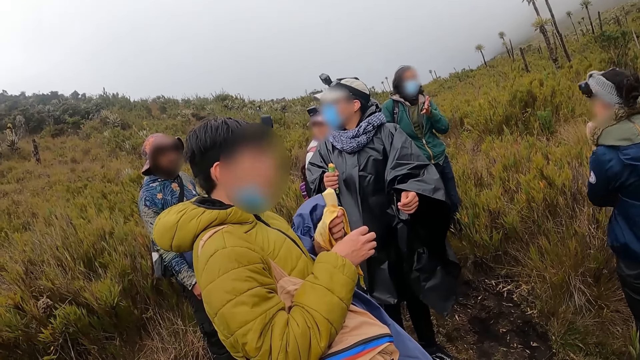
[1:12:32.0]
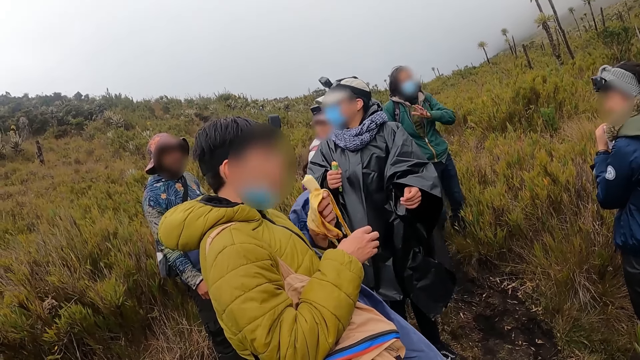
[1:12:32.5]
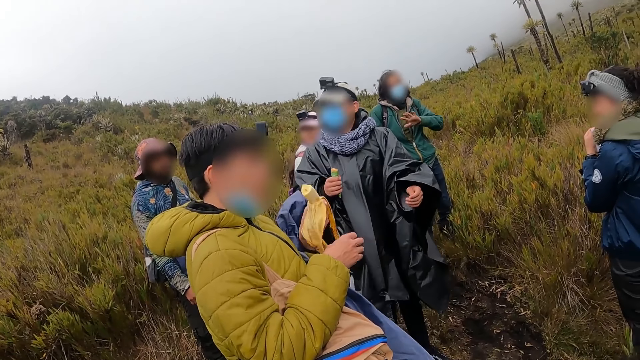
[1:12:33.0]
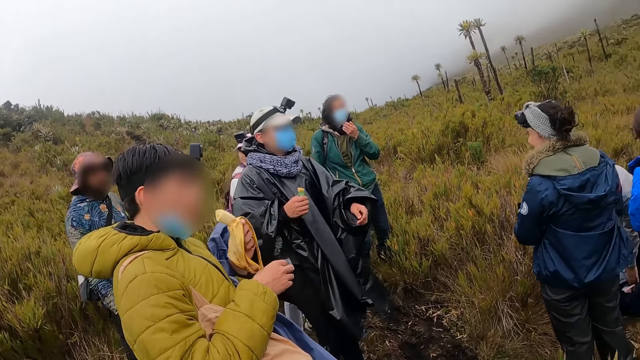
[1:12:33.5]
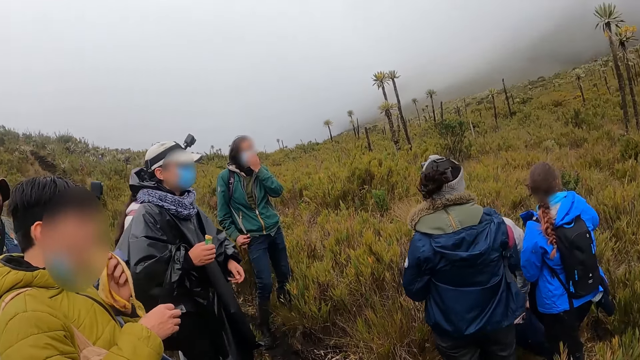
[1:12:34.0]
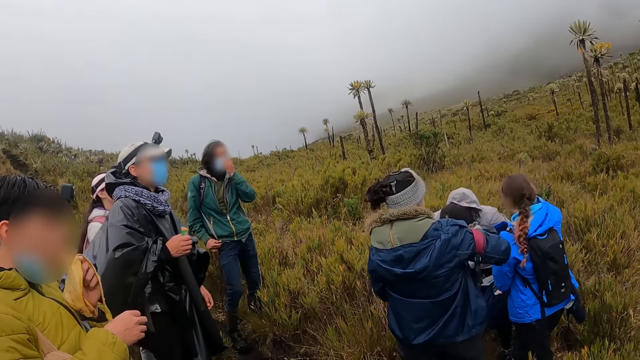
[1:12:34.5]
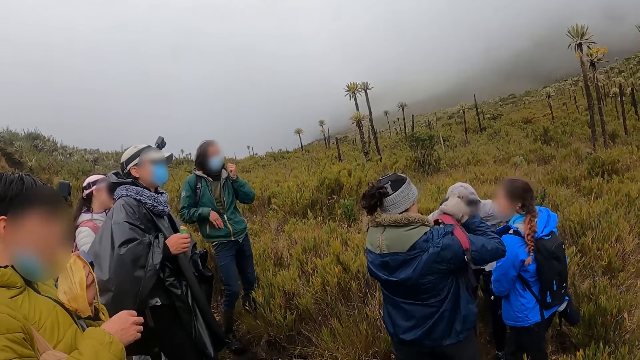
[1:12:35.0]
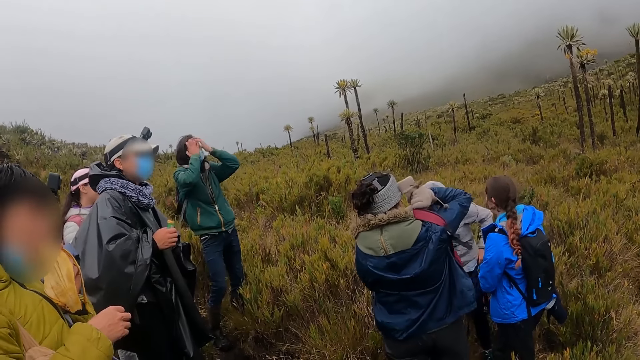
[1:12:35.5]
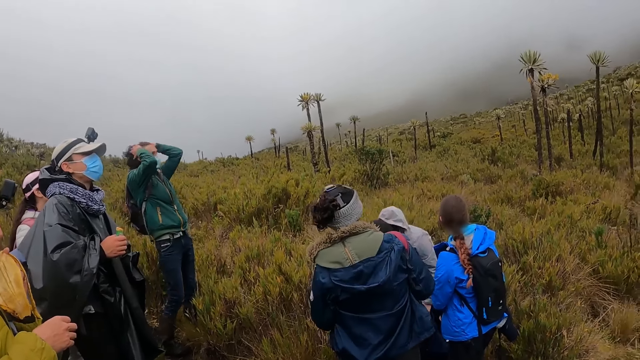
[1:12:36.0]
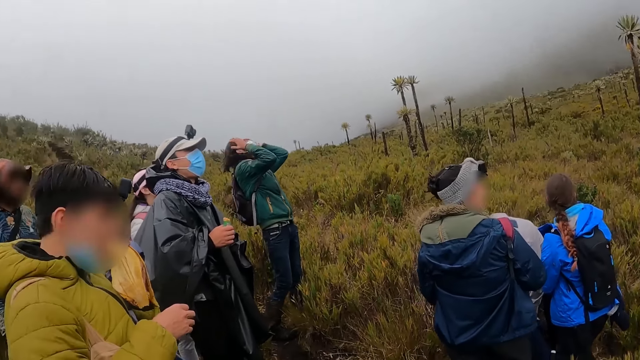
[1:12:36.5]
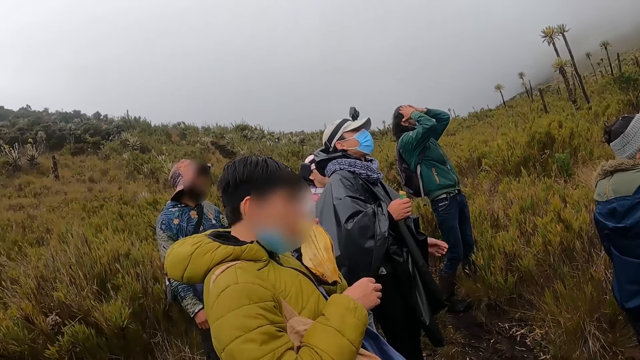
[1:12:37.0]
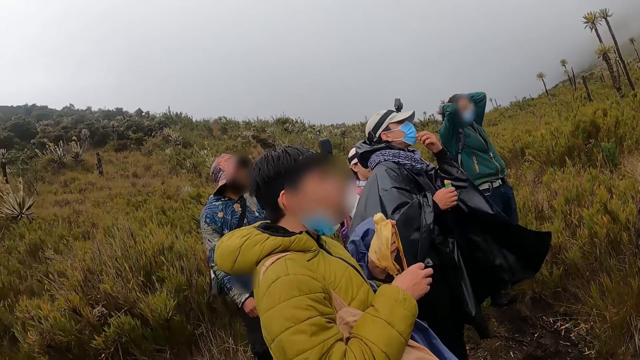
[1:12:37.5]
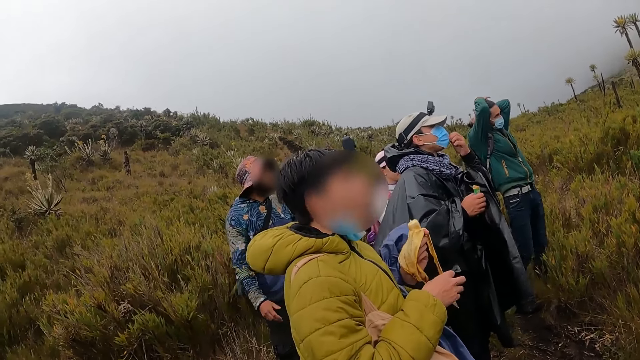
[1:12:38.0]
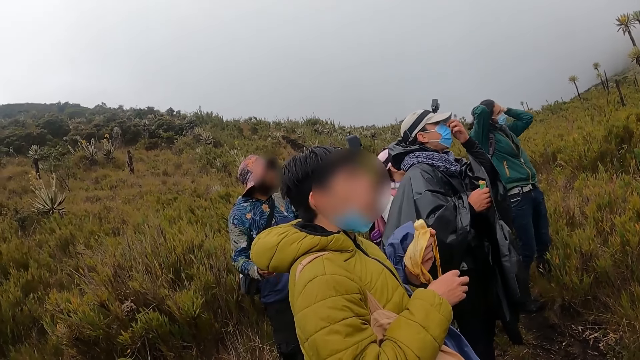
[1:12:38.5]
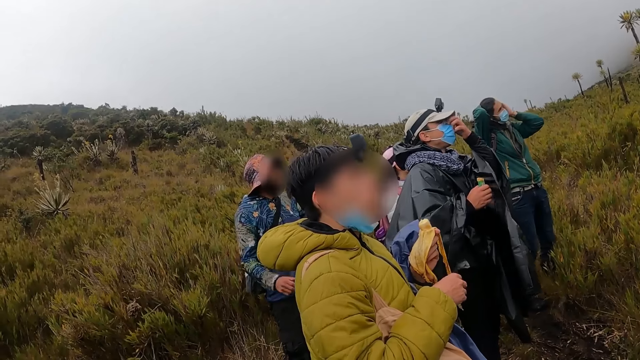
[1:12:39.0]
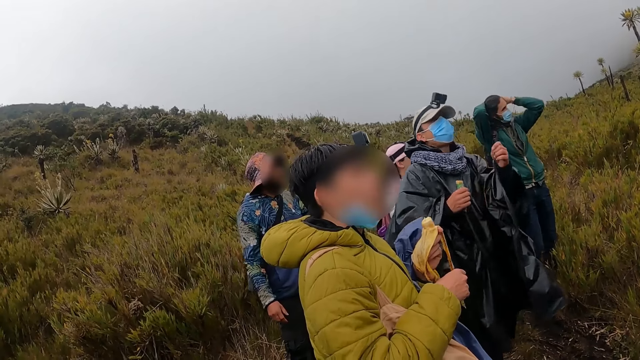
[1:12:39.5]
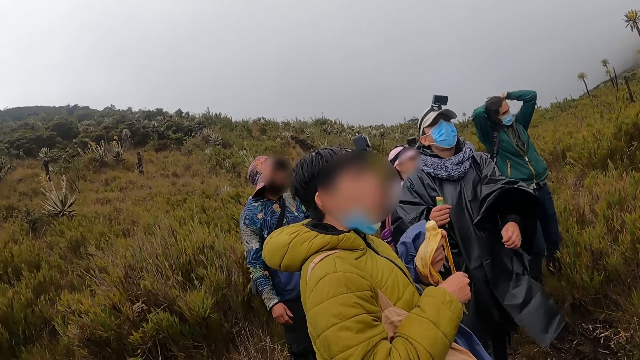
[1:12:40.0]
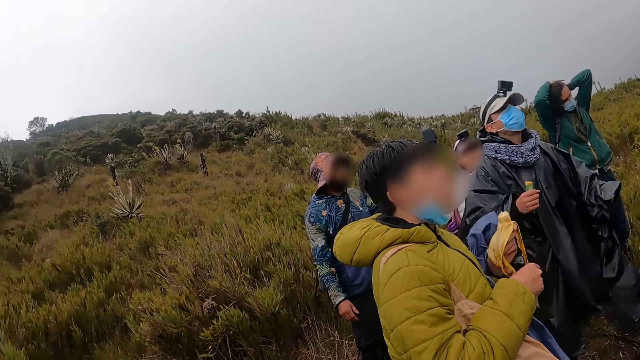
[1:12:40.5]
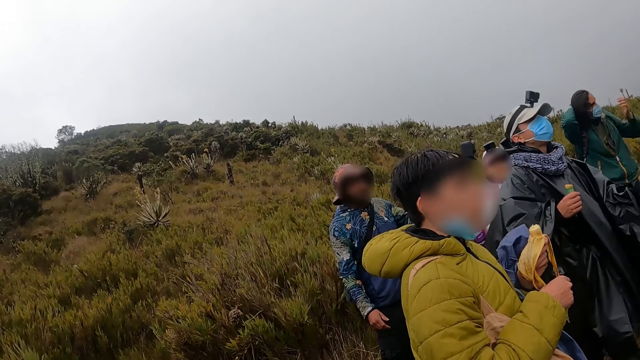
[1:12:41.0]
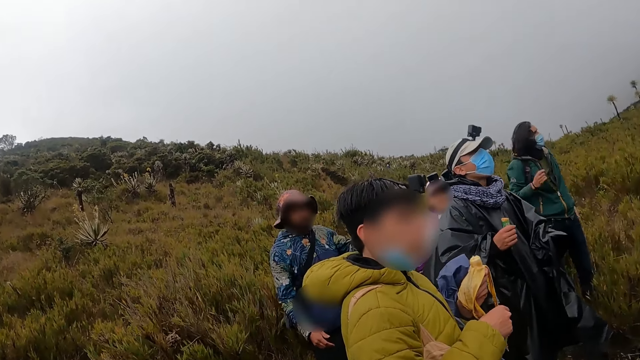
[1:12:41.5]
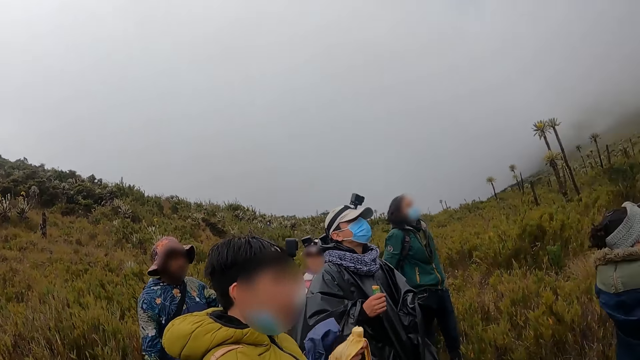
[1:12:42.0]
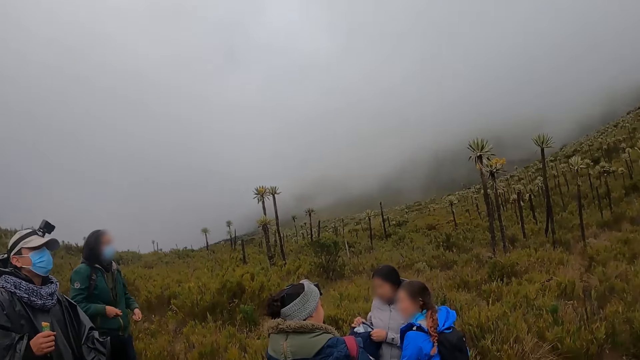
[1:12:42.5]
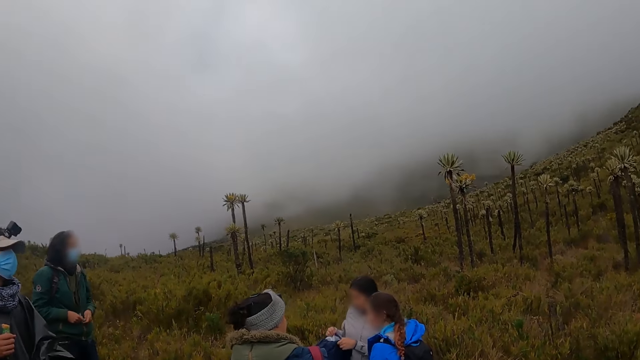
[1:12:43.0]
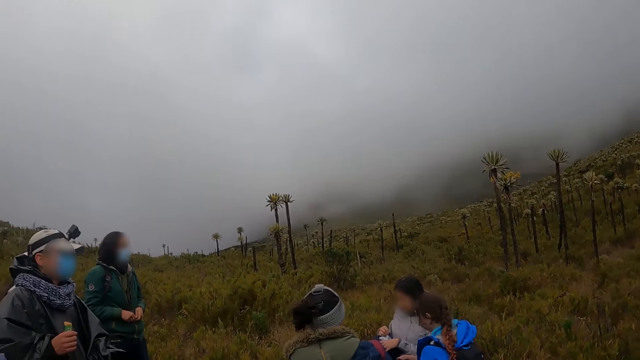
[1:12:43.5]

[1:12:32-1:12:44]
A man eats the banana with his left hand. Another man looks around. A woman pulls the bag. A third man touches the head. The camera wearer looks around. The second man adjusts the nose mask on his face with his left hand. The camera wearer looks around.

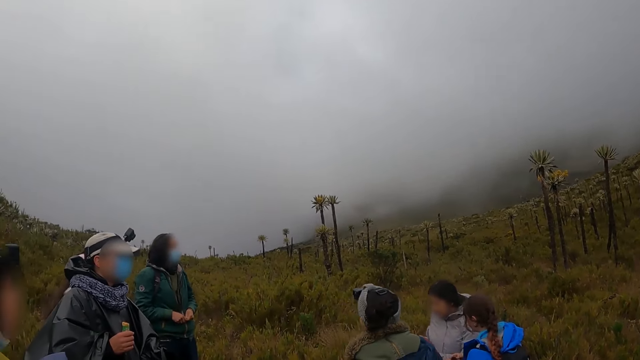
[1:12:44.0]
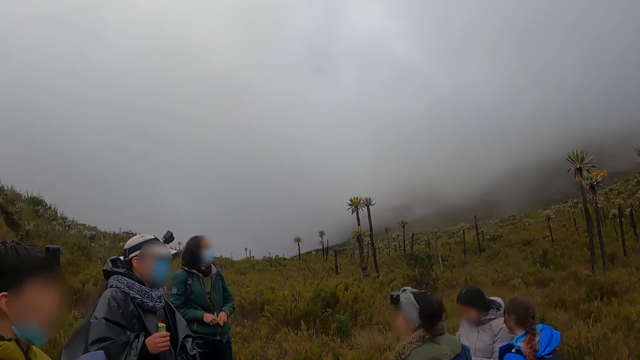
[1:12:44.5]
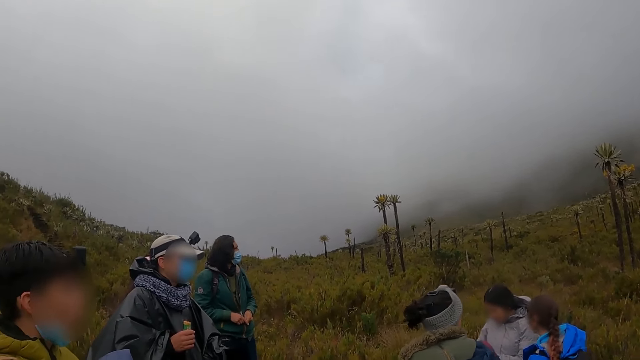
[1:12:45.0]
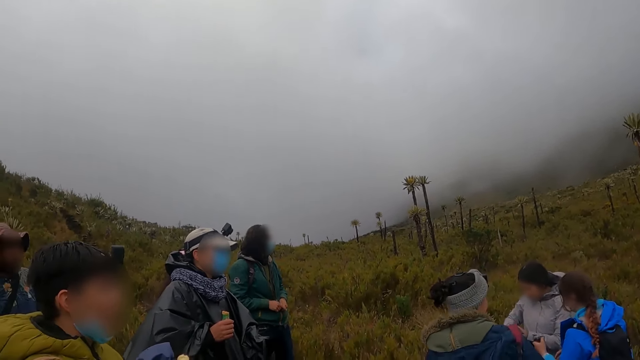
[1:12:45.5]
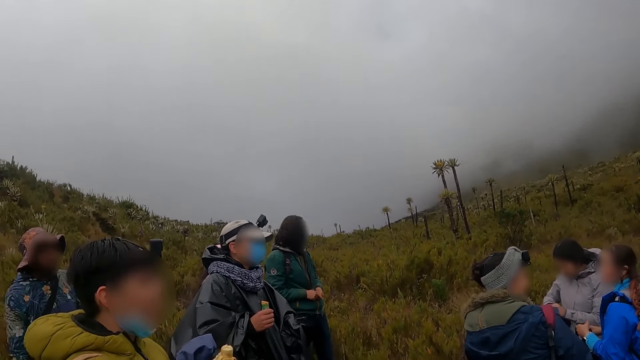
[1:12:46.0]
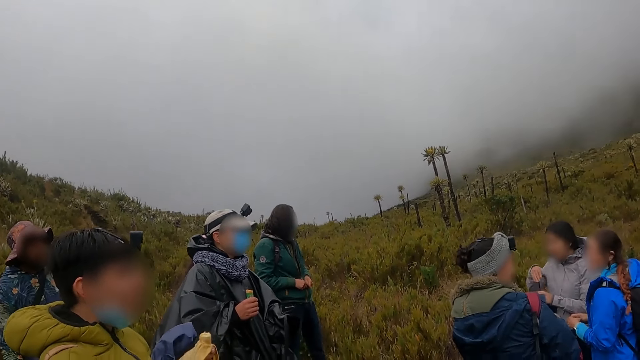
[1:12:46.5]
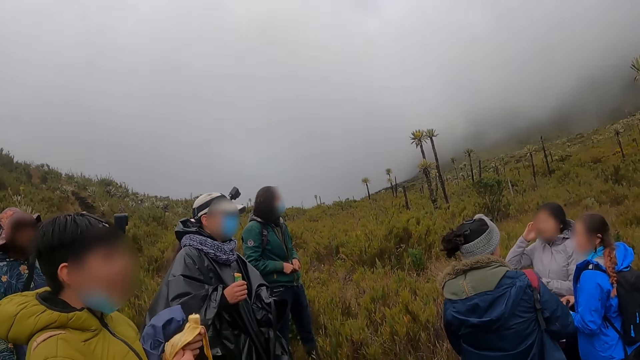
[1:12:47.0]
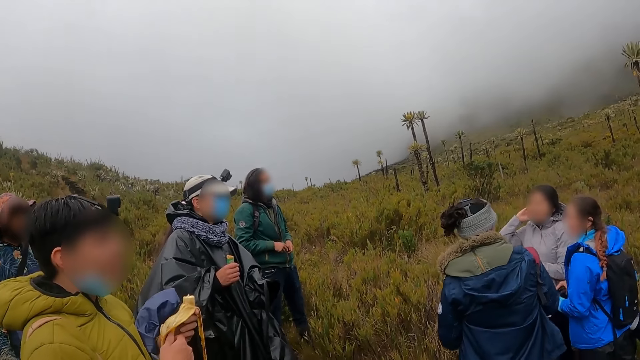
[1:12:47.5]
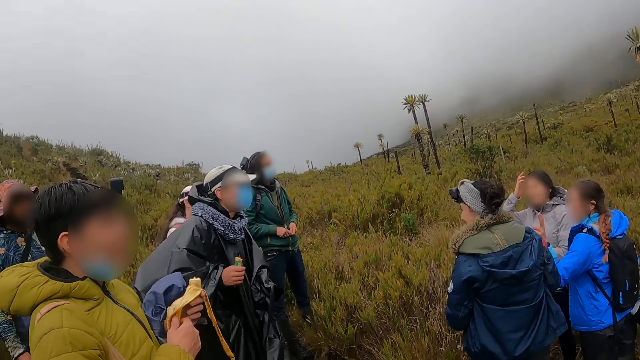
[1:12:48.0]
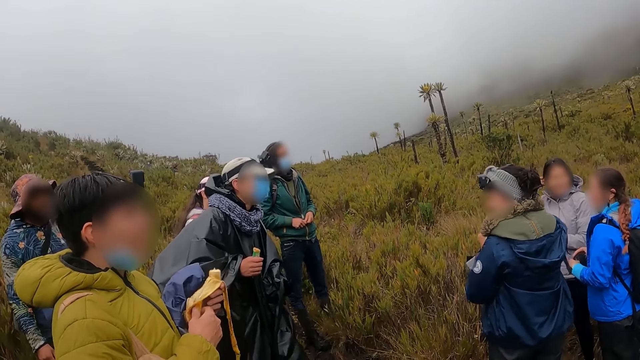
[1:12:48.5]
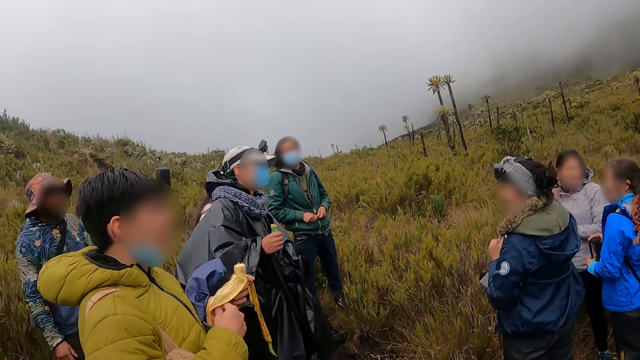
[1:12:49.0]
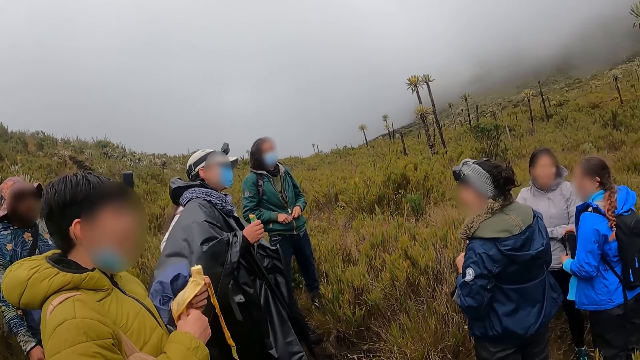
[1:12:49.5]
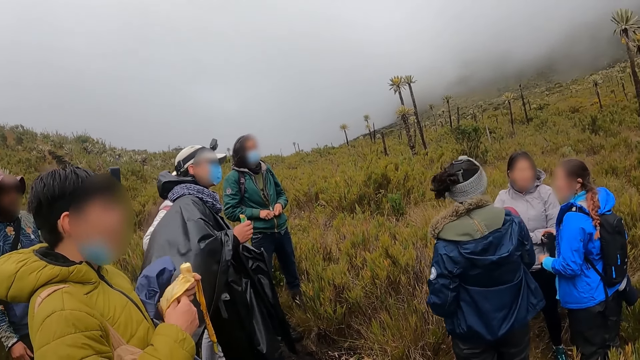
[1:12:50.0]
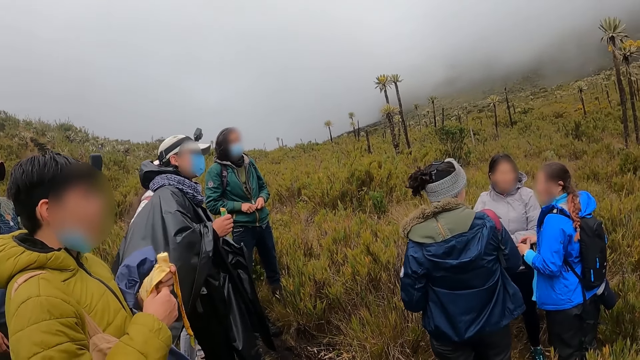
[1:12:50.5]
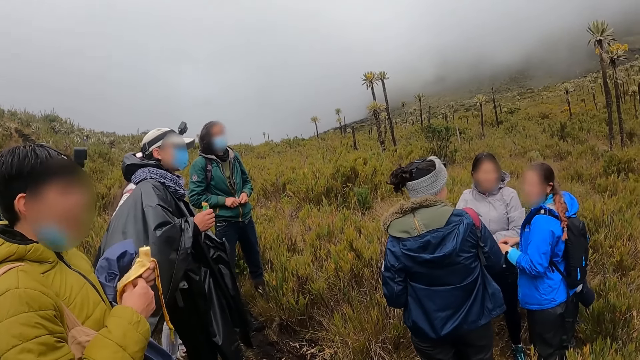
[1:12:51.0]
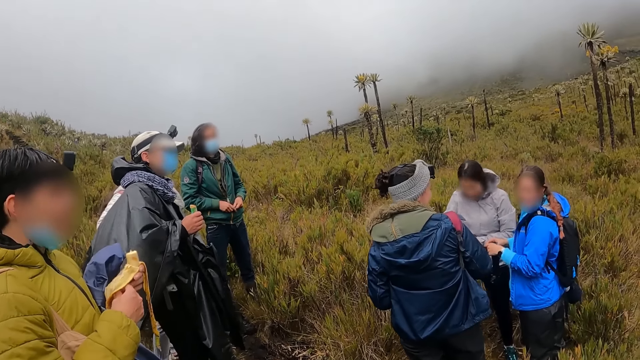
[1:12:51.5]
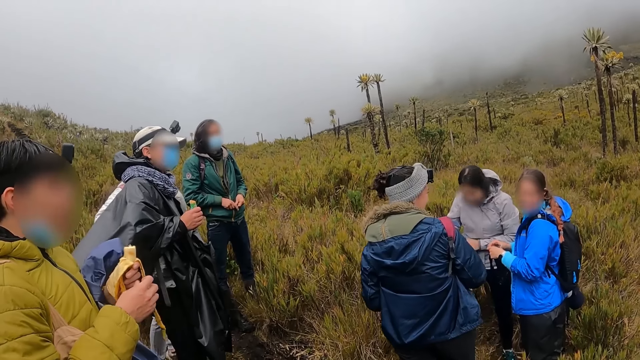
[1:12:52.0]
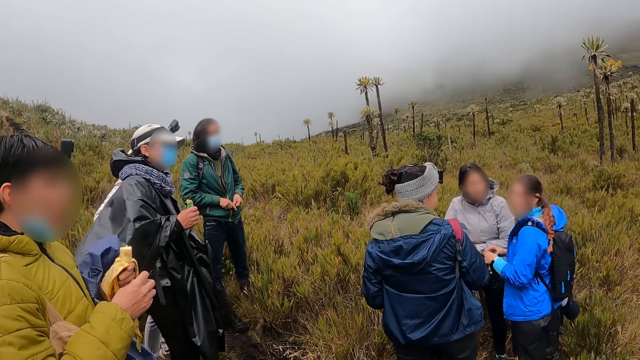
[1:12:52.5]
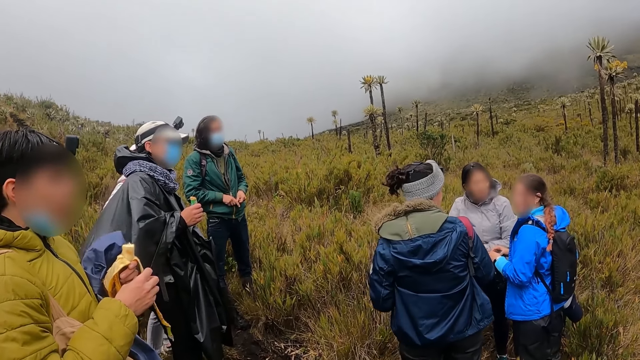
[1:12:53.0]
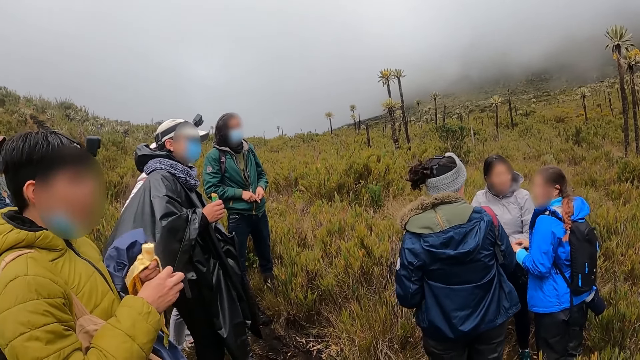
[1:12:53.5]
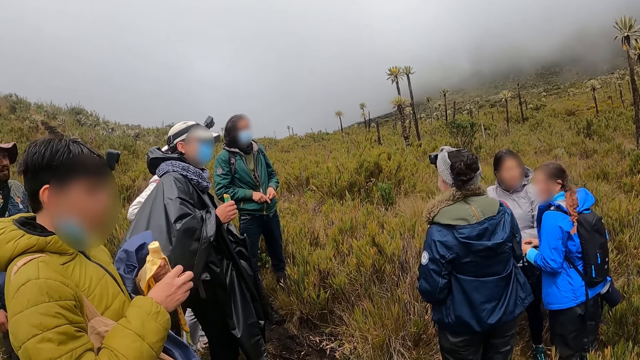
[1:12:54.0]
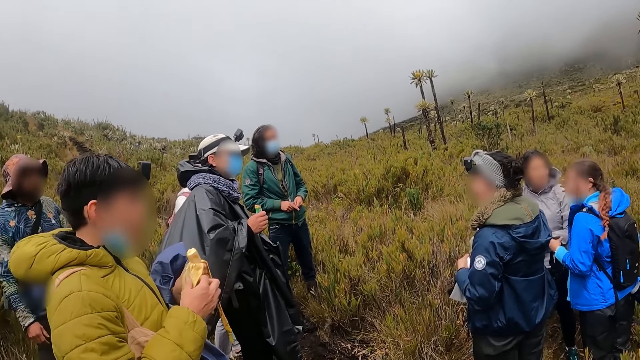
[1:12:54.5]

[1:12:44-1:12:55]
A woman looks around. The camera wearer looks around.
